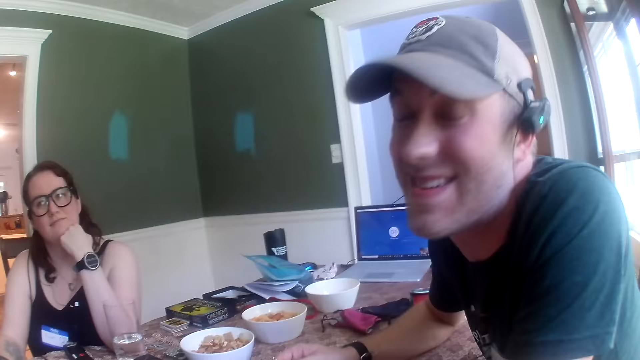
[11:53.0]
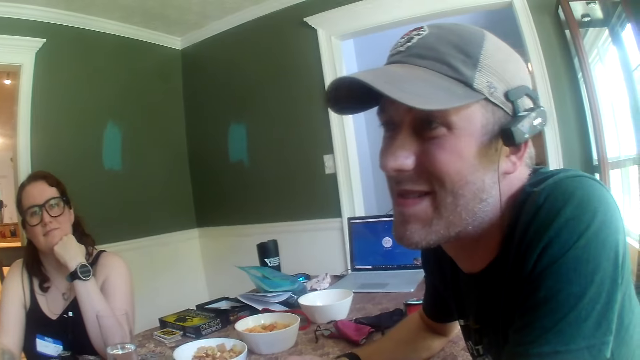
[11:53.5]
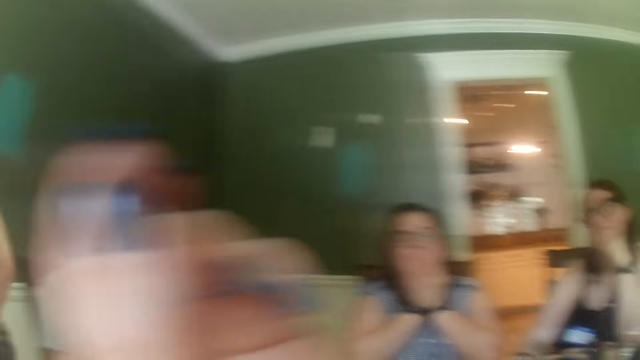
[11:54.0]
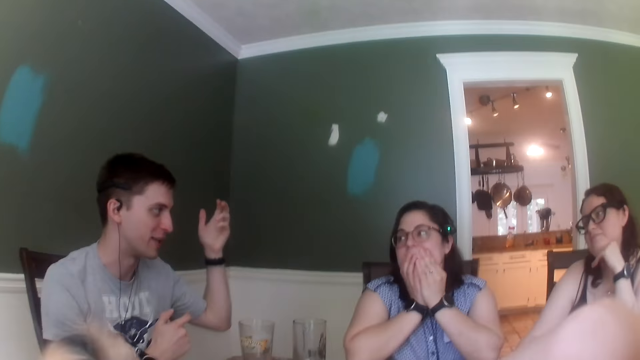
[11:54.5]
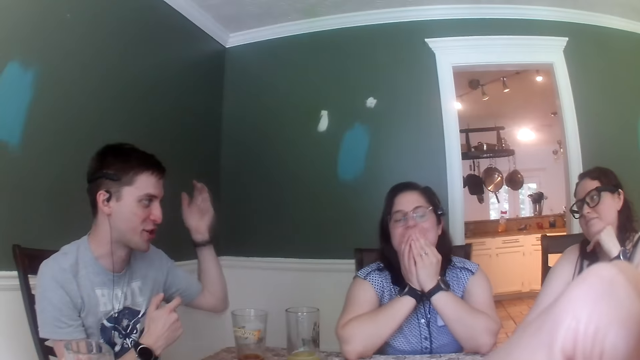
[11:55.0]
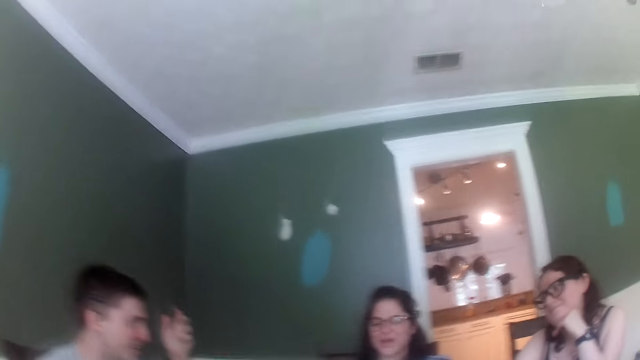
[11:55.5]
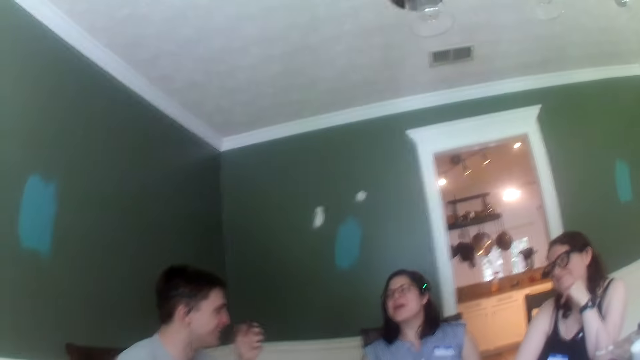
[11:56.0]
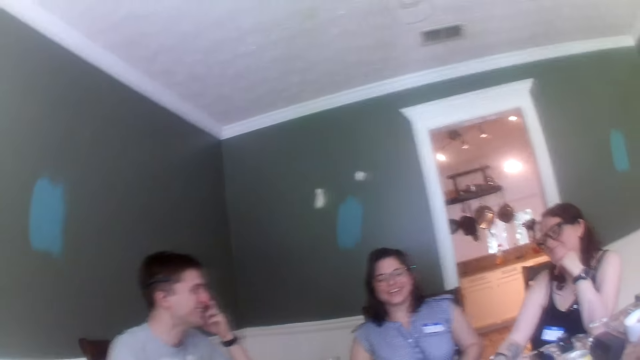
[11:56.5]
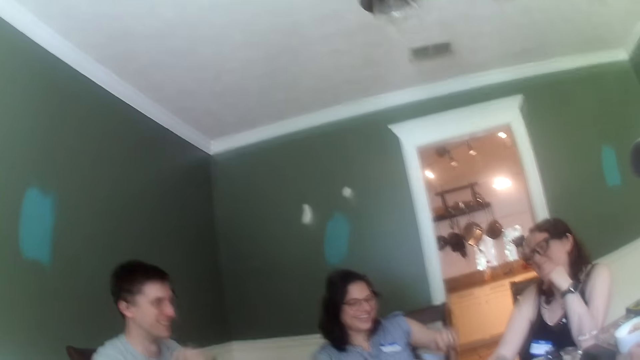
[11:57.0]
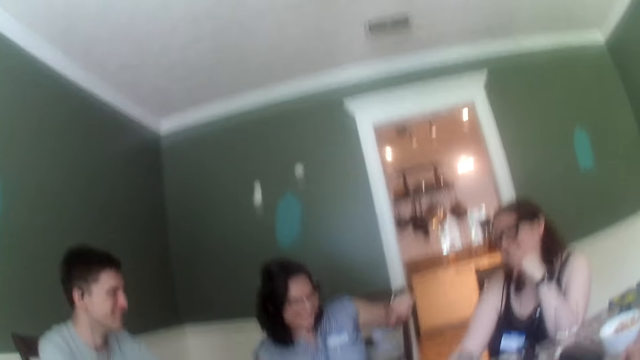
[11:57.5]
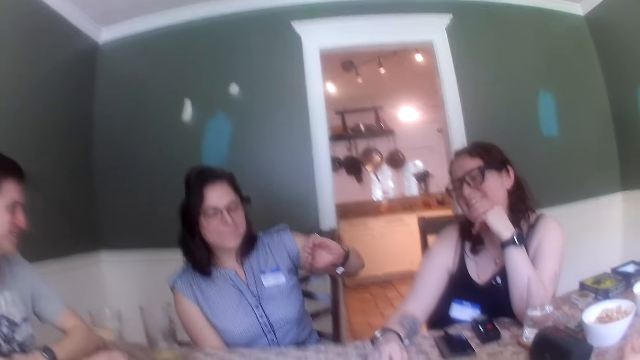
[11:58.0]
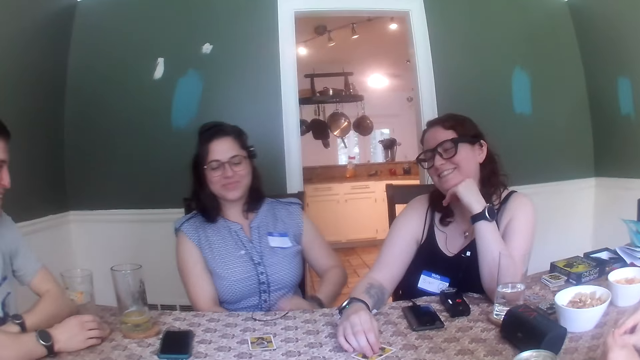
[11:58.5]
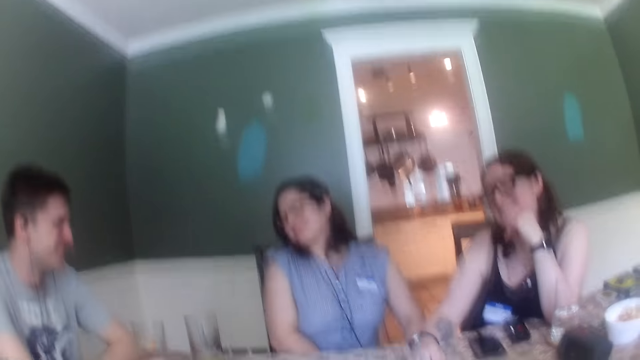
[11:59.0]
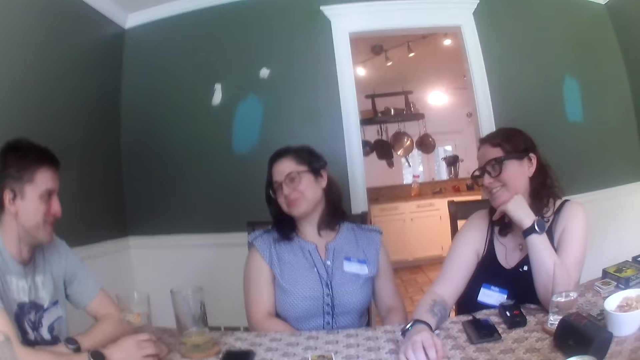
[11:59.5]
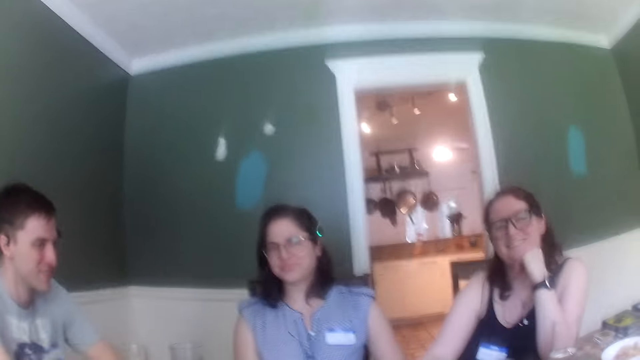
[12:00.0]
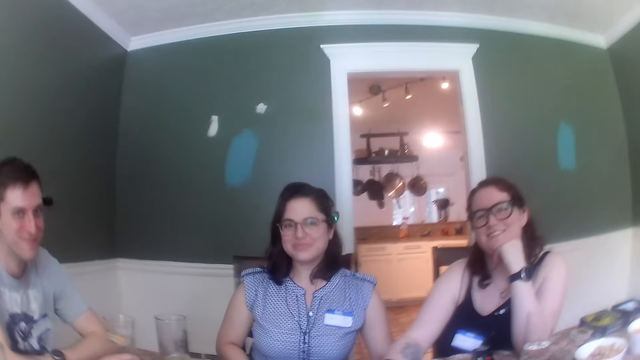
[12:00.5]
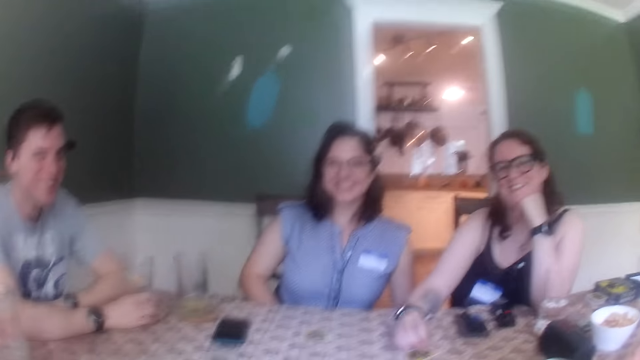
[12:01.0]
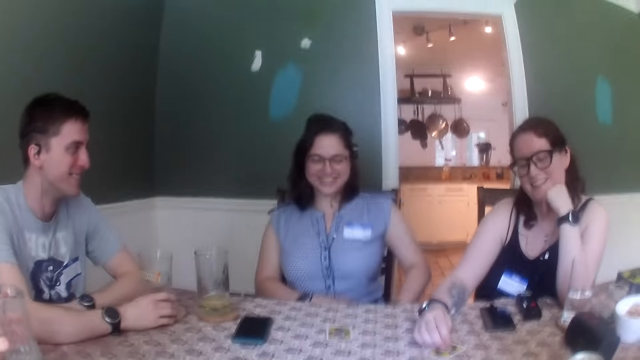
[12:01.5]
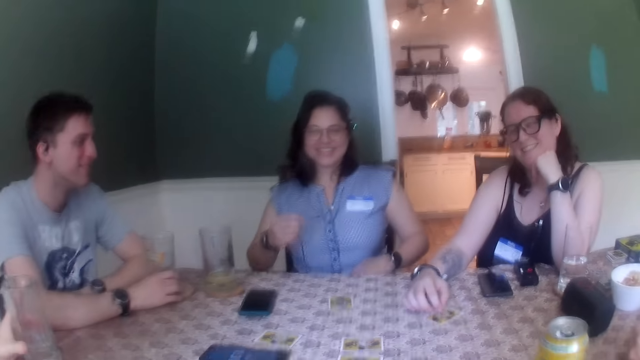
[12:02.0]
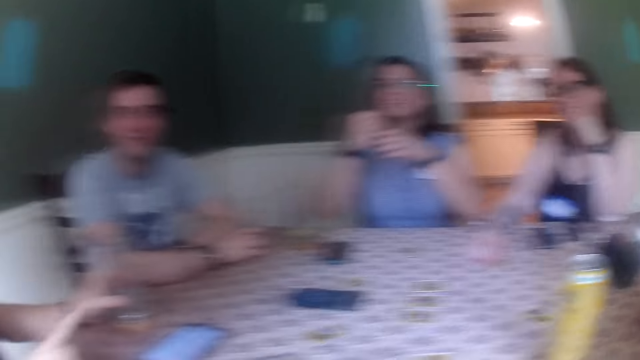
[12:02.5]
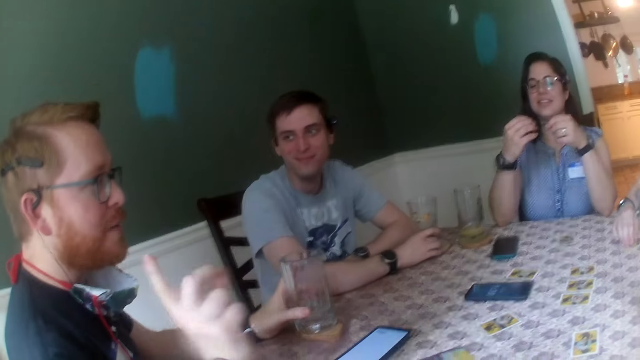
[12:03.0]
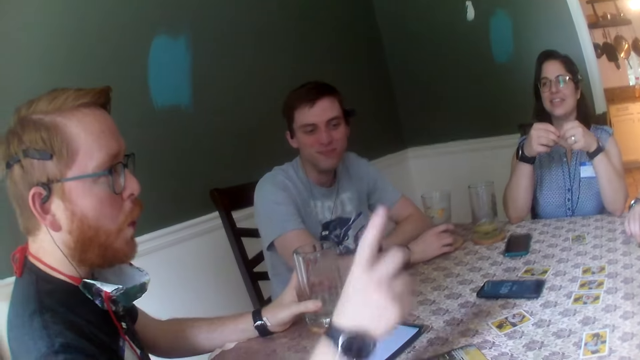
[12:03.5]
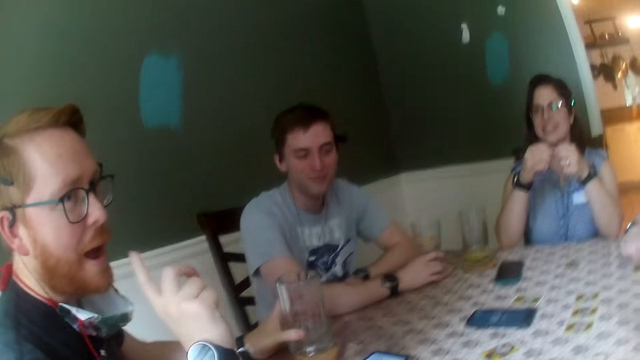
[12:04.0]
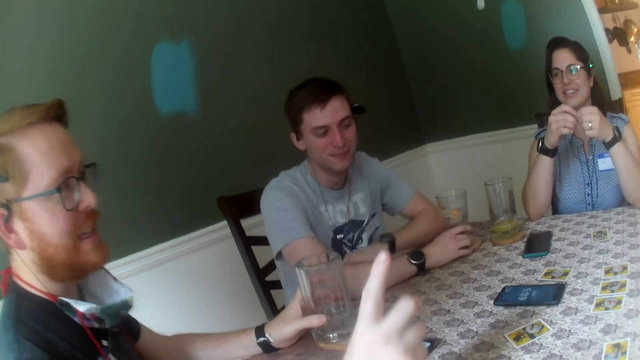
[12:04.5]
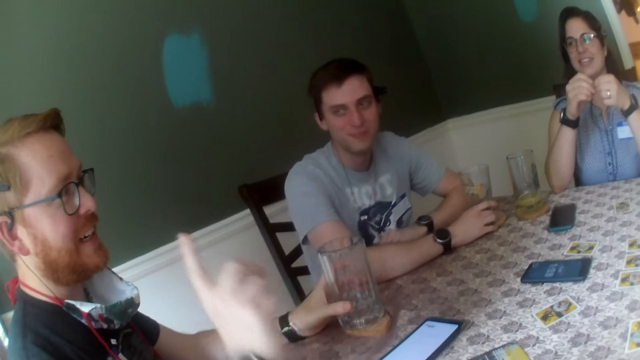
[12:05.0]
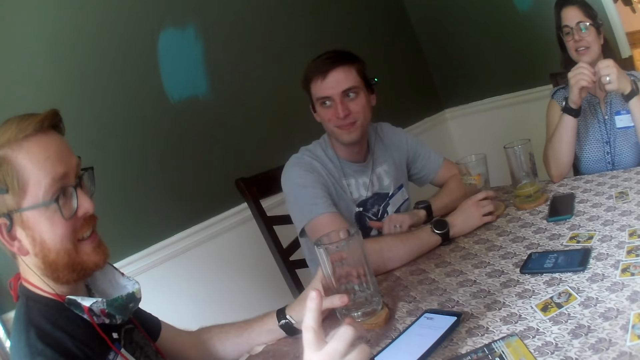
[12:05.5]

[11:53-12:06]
The camera wearer moves a hand. A man raises a hand. A woman laughs. Another man holds the glass of juice on the coaster on the table with his right hand. Another woman raises a cable from her lap with her right hand. Another man holds the glass of water on the table with his left hand. The other woman plays with the cable with both hands. Another man speaks.

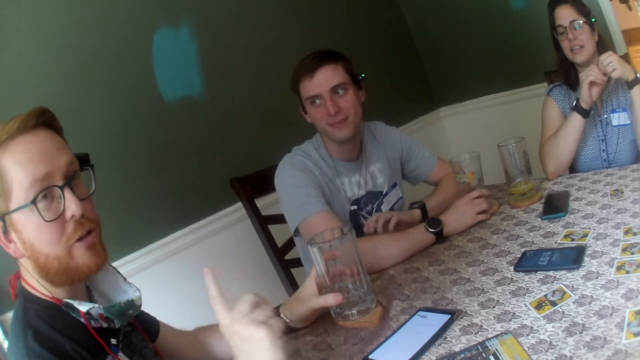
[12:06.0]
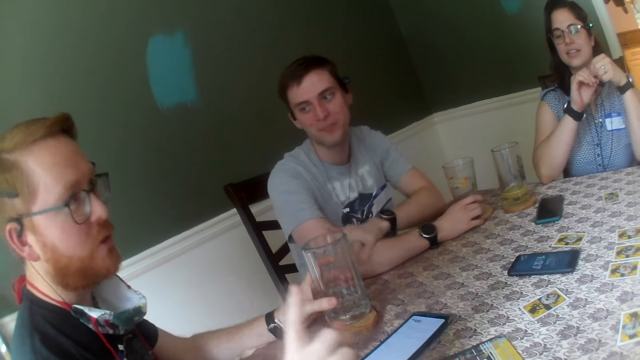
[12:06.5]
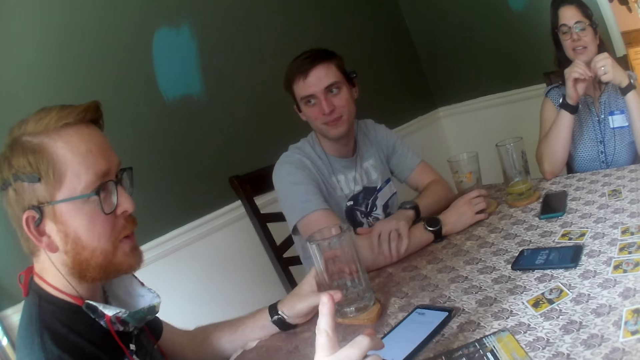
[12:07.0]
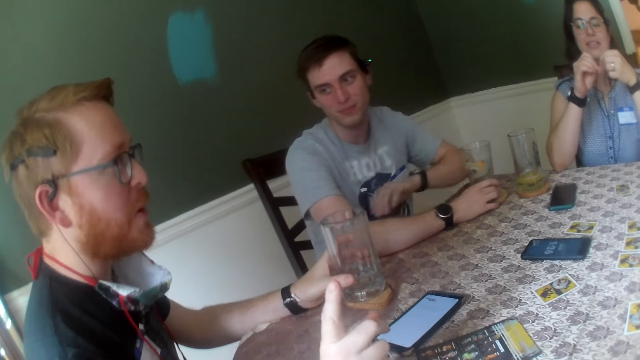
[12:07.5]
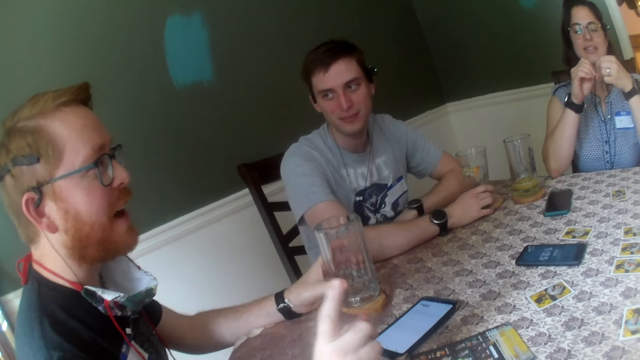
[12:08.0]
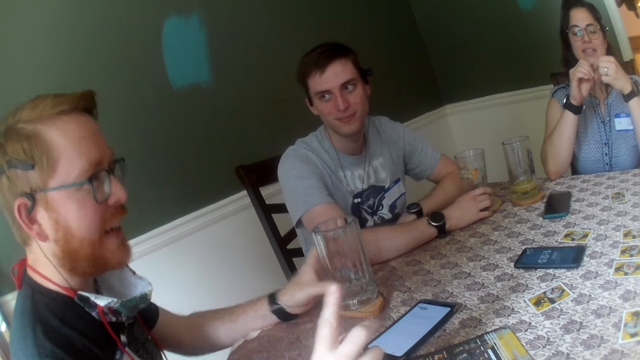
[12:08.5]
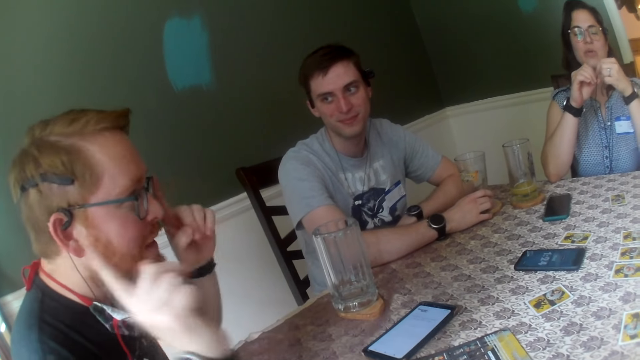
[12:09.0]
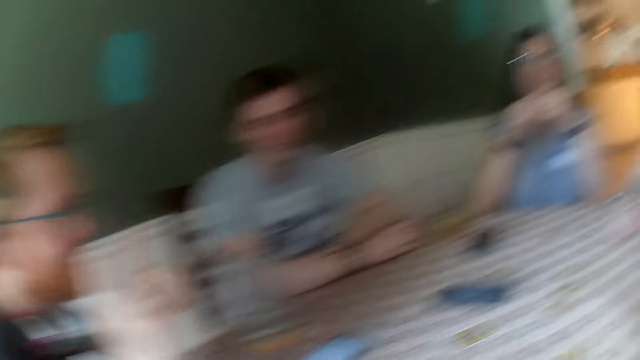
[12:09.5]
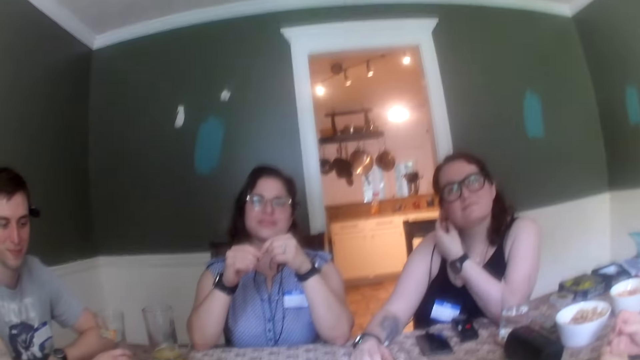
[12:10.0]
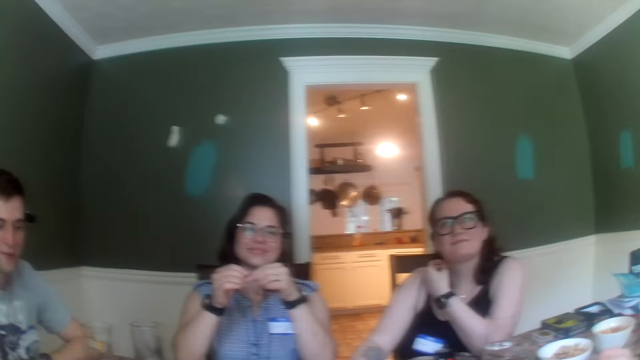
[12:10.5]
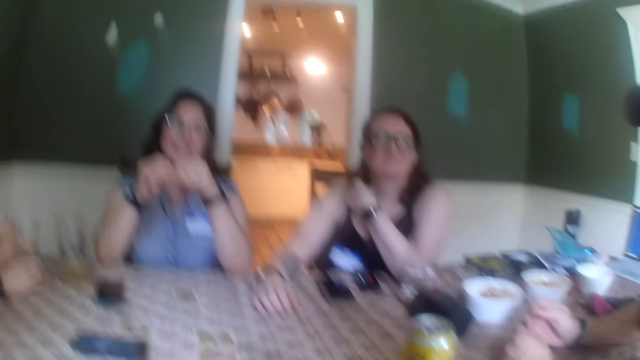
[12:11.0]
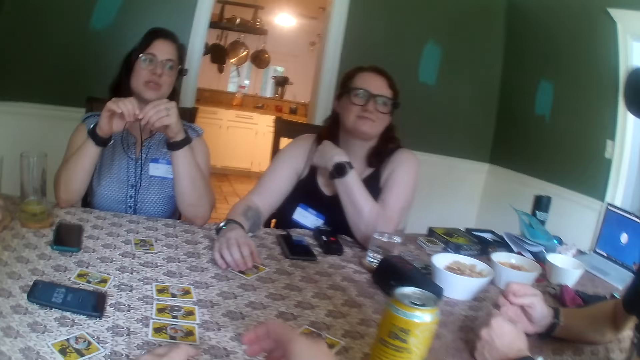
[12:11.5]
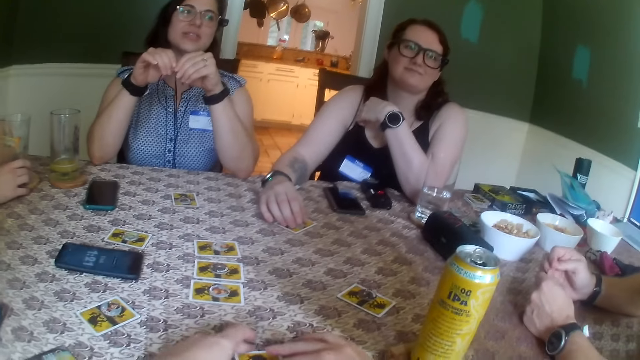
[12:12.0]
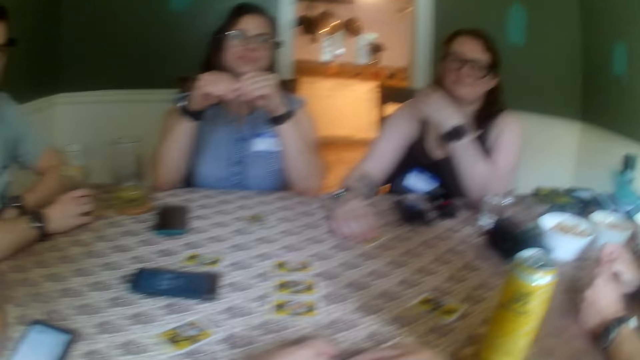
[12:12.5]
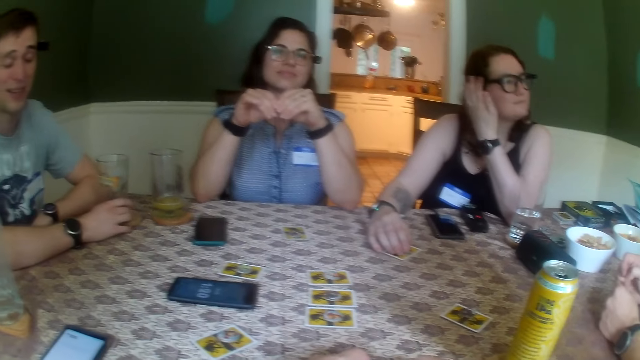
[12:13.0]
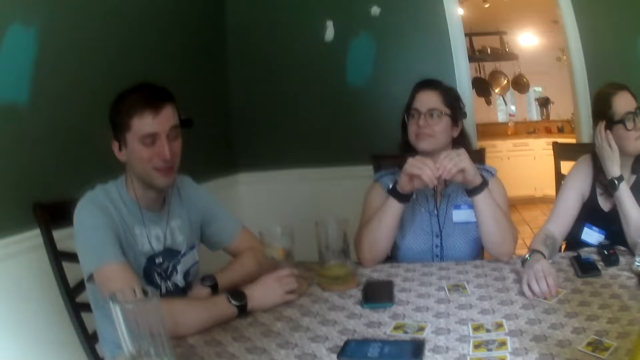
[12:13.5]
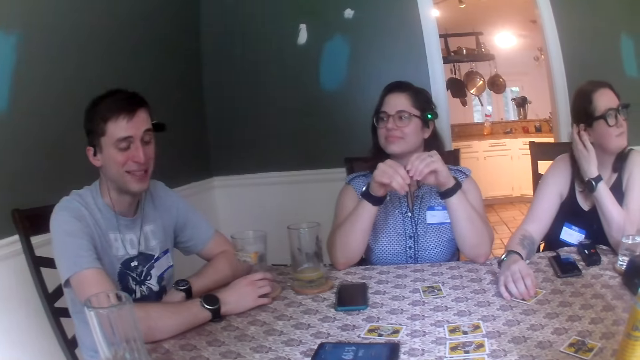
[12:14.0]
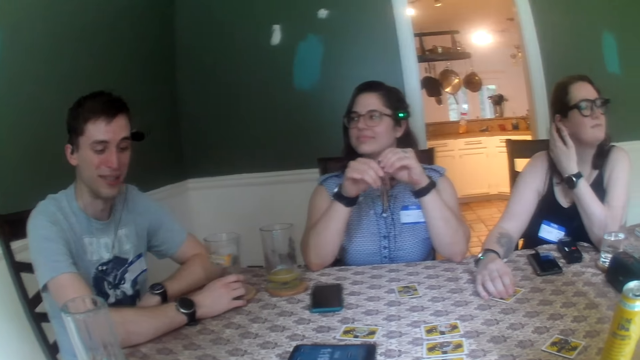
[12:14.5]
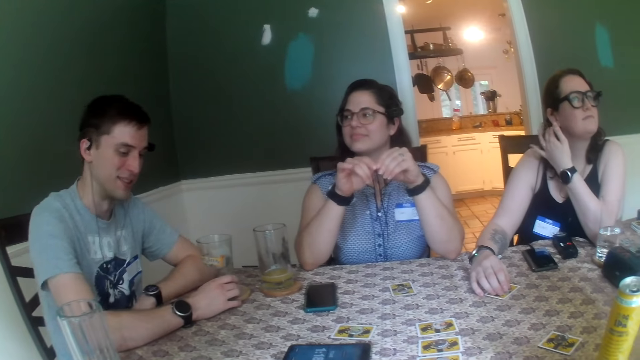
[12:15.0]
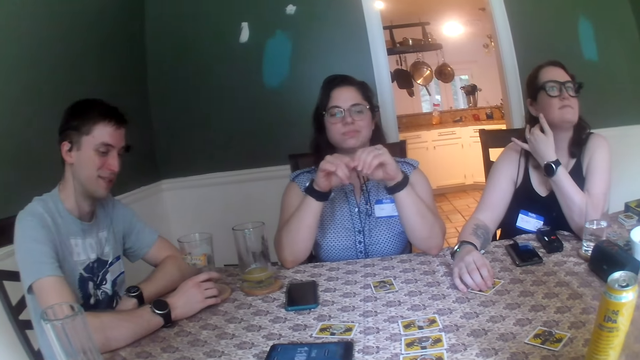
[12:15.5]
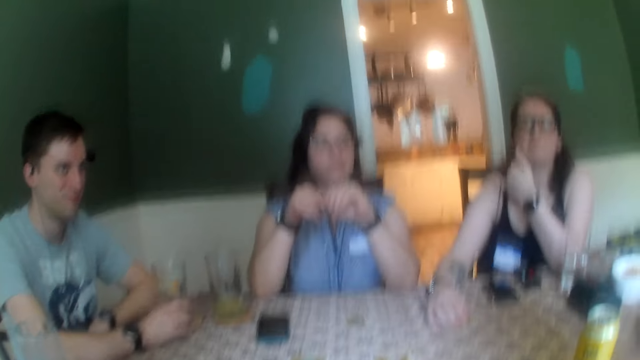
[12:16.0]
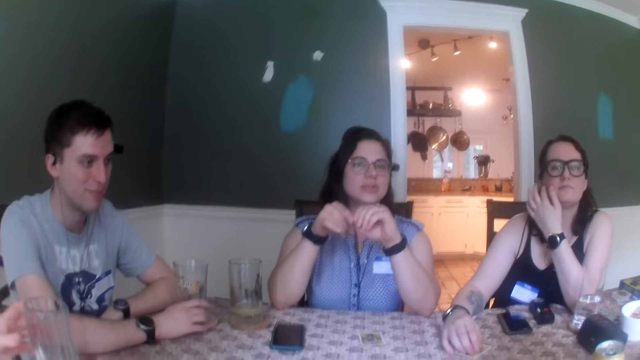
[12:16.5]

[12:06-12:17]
A man moves a hand. Another man scratches a hand. The first man speaks. A woman scratches her neck with her left hand. Another woman touches fingers. The camera wearer moves a hand. Another woman touches the hair. The other man speaks.
